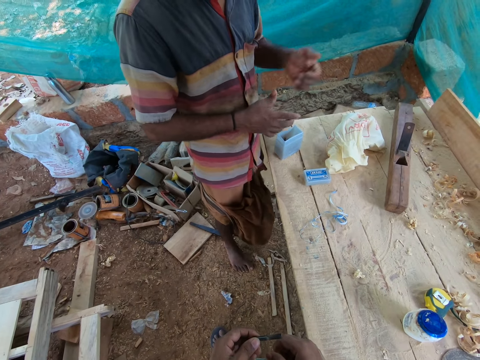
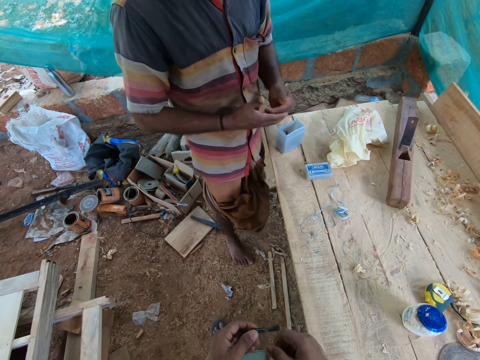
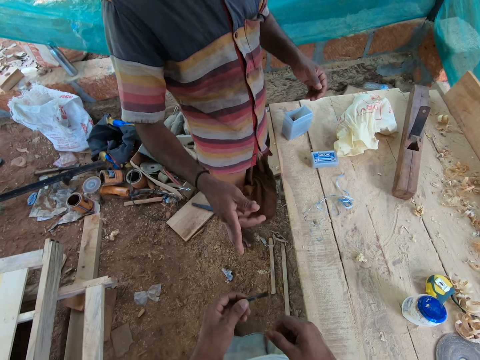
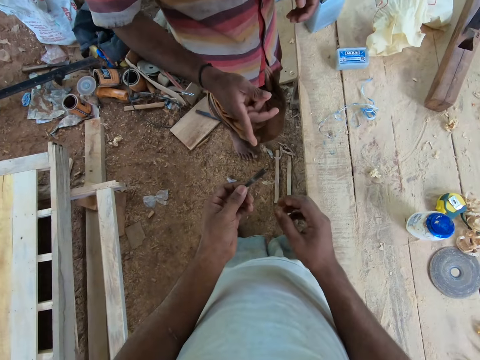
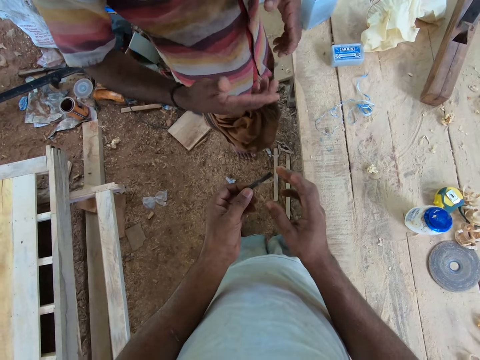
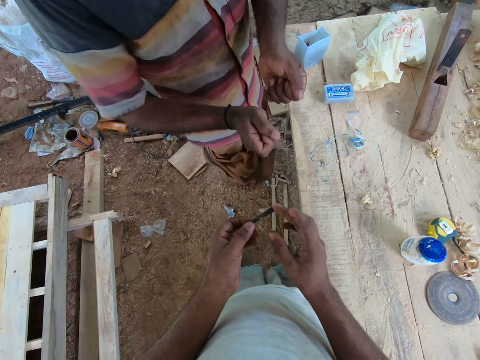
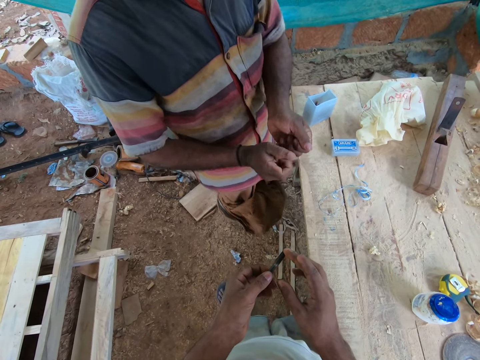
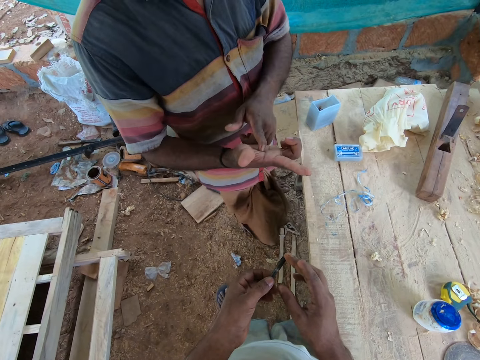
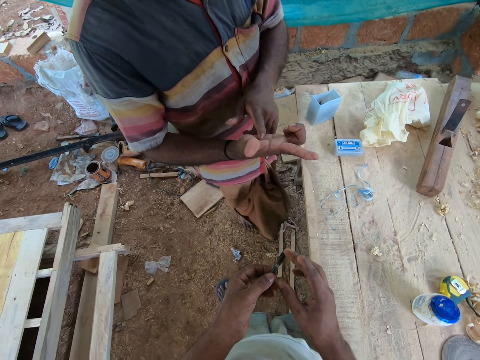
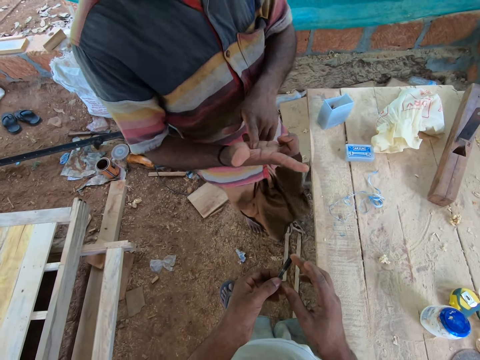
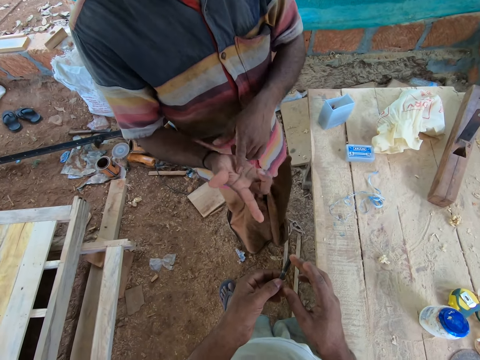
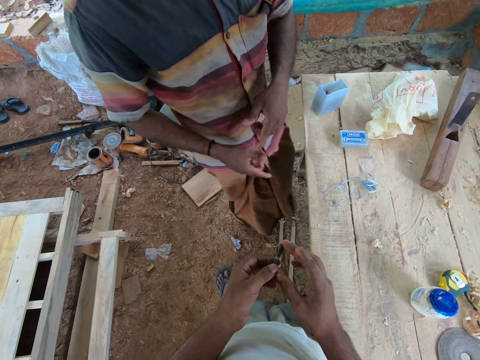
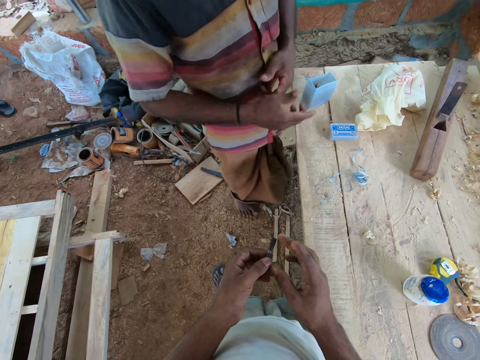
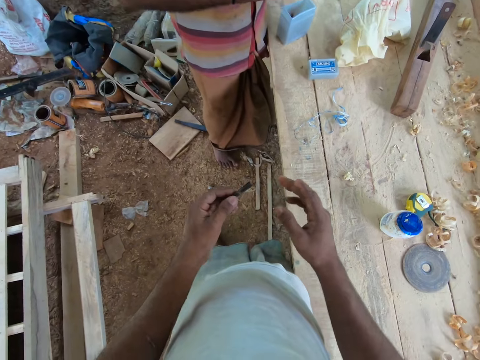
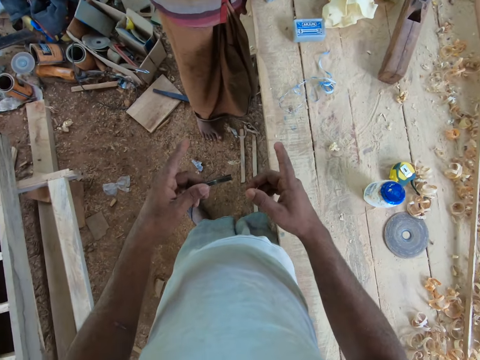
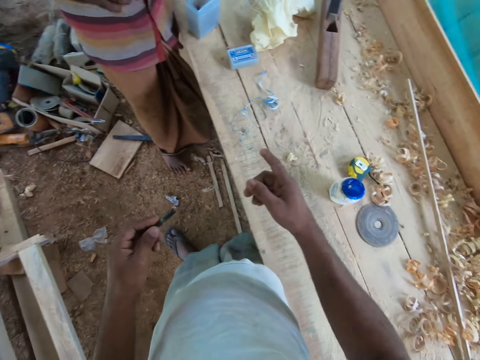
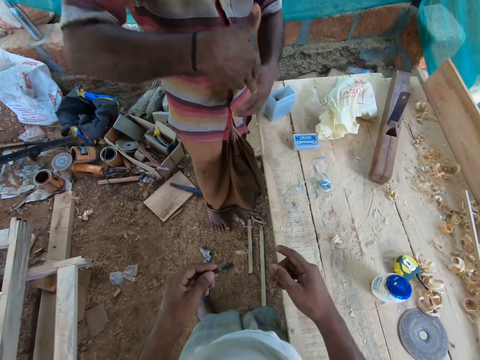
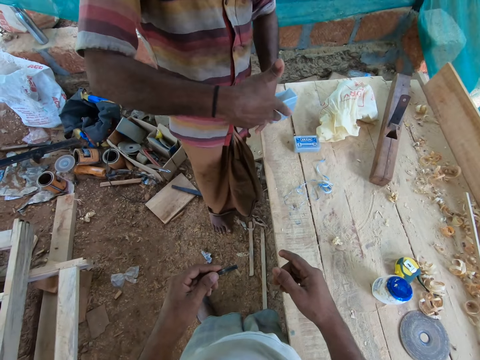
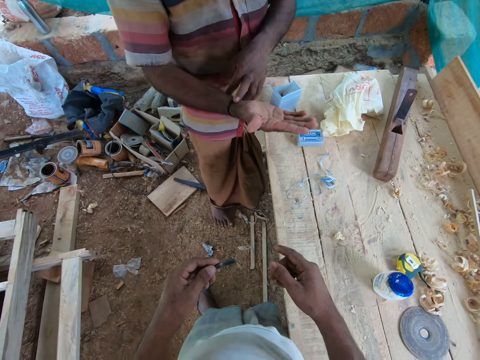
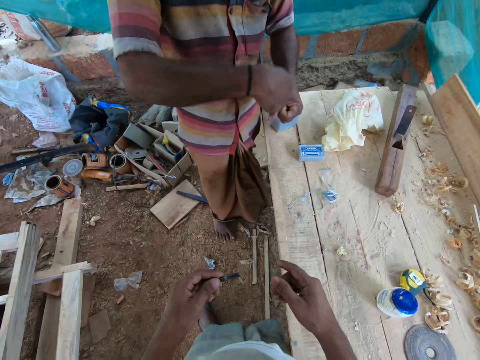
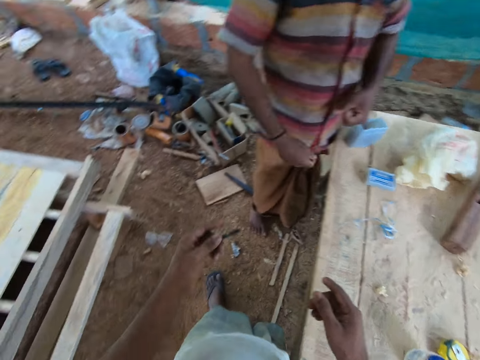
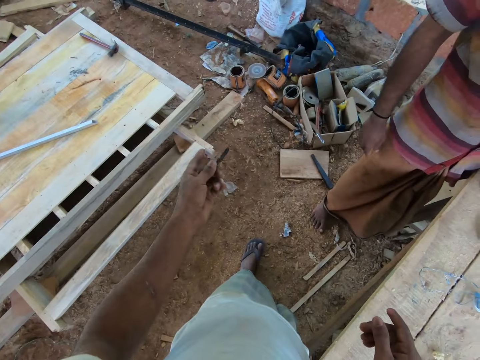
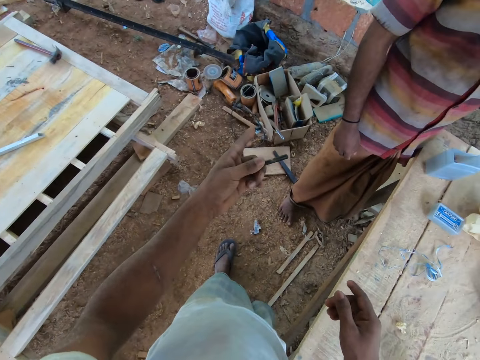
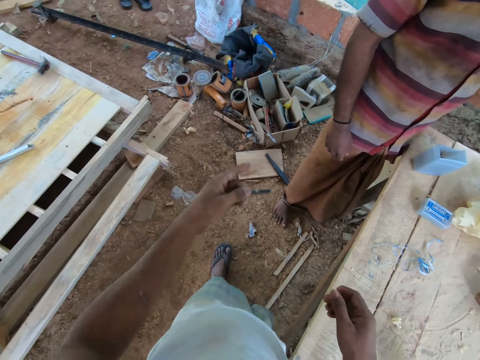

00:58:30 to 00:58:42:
The camera wearer touches the bit in his left hand with his right hand. A man illustrates.

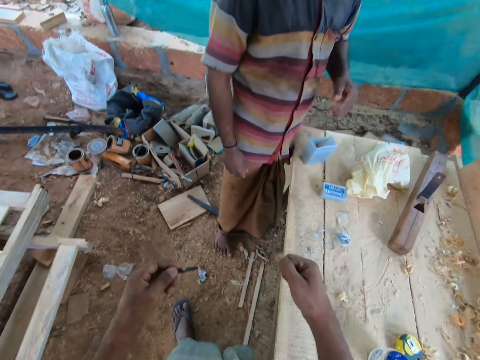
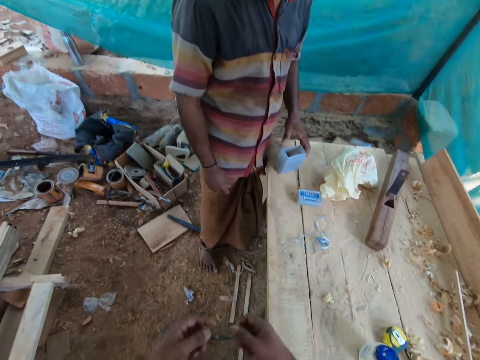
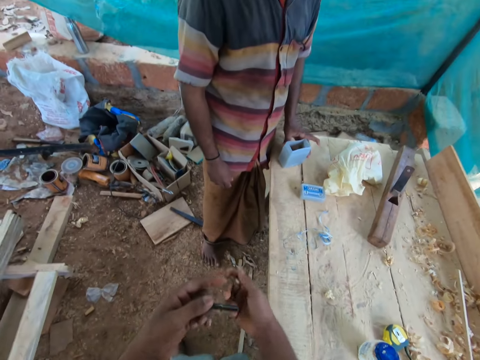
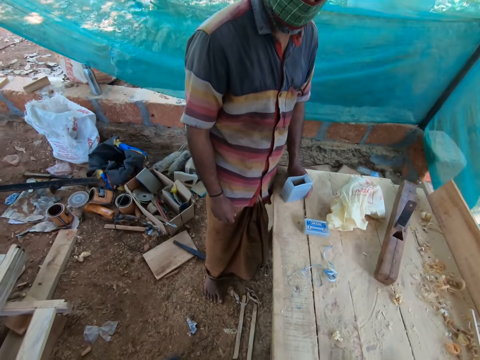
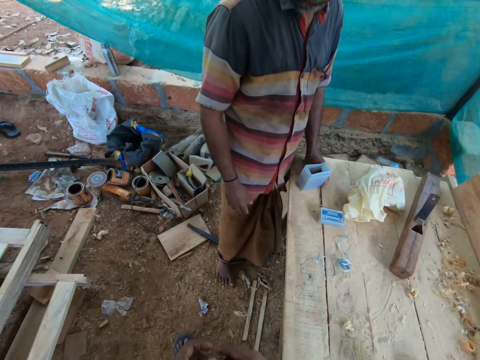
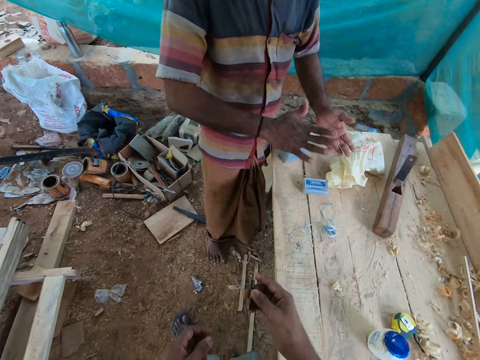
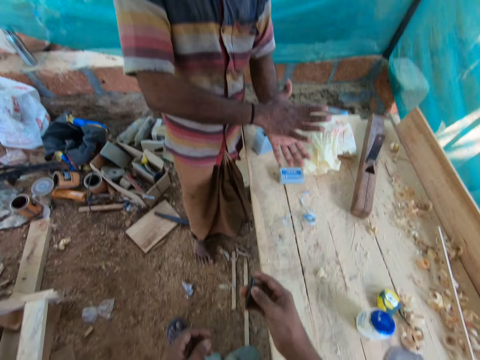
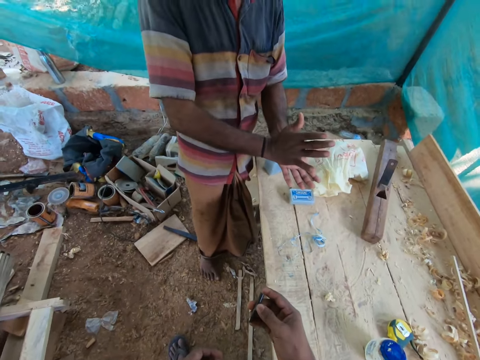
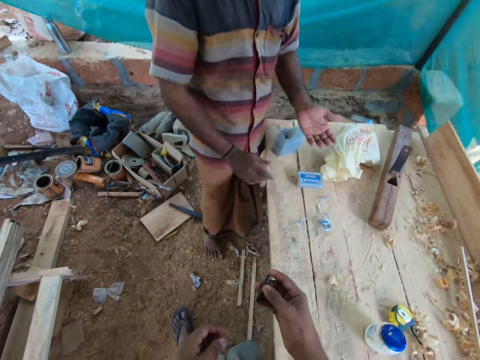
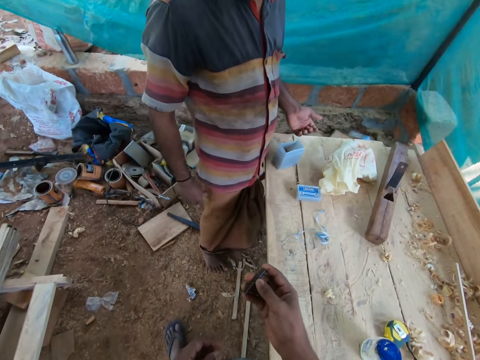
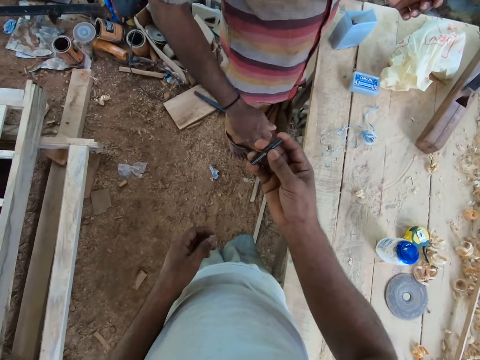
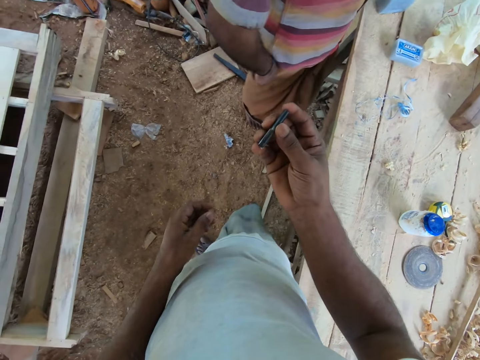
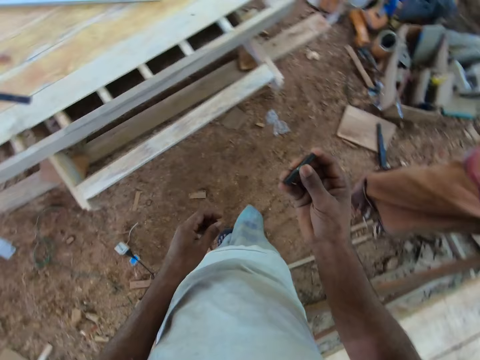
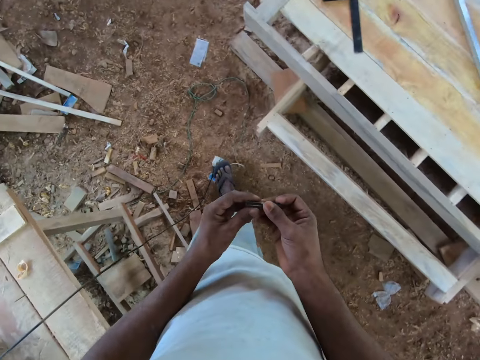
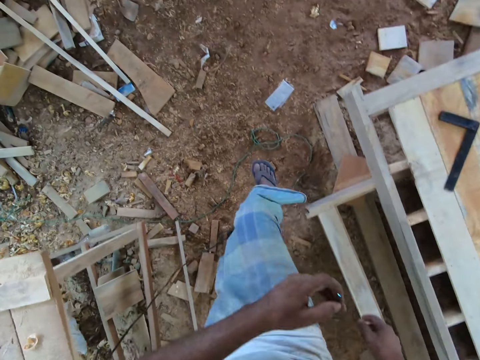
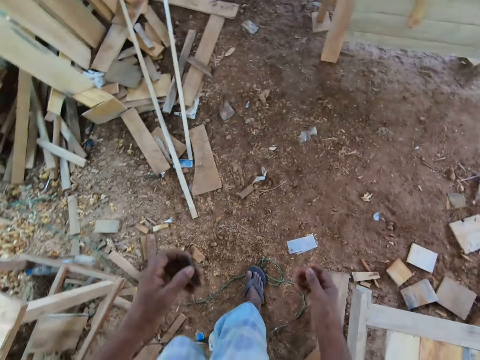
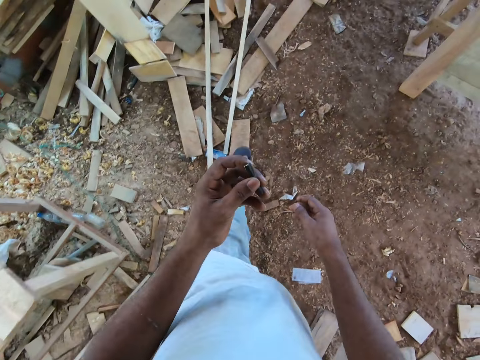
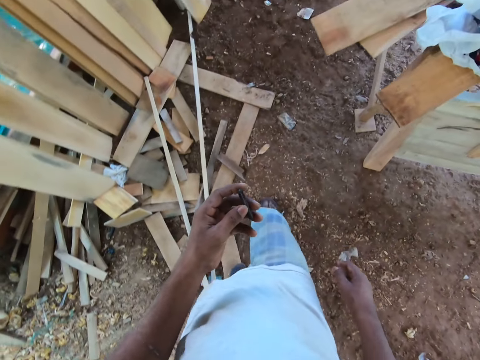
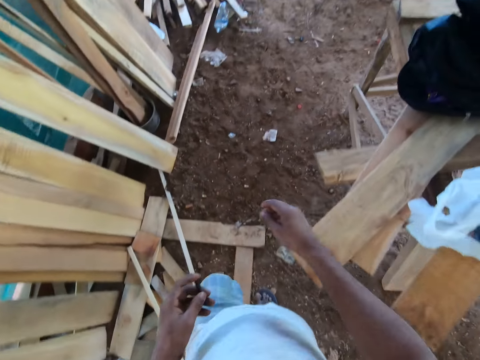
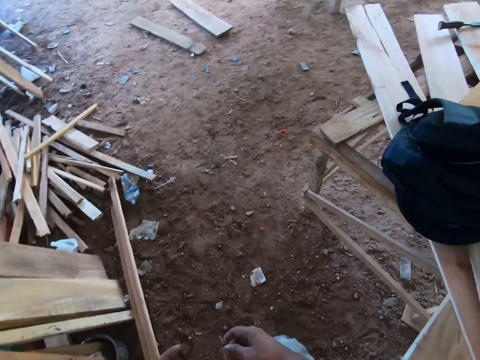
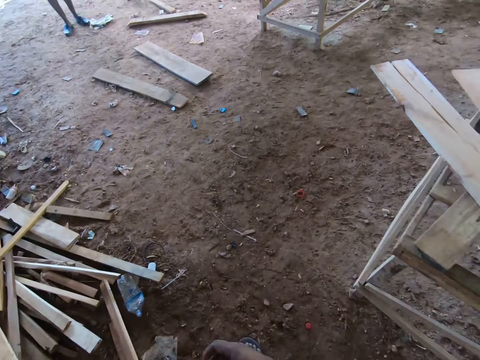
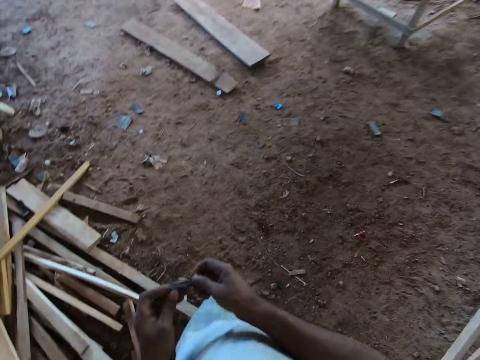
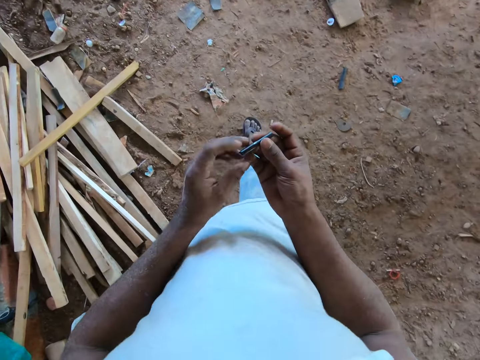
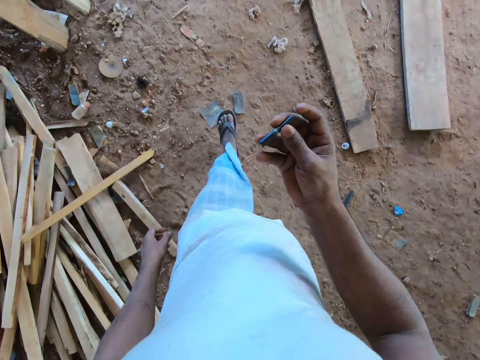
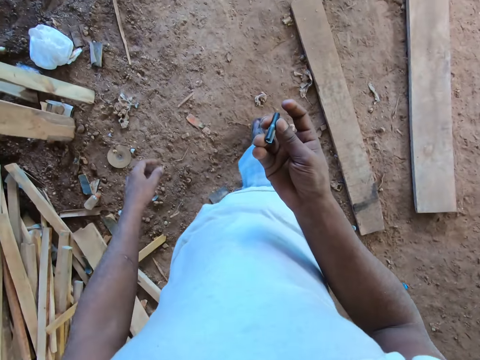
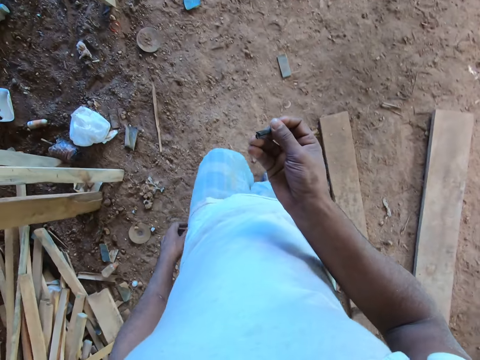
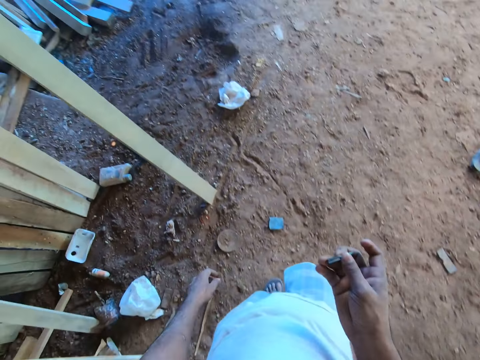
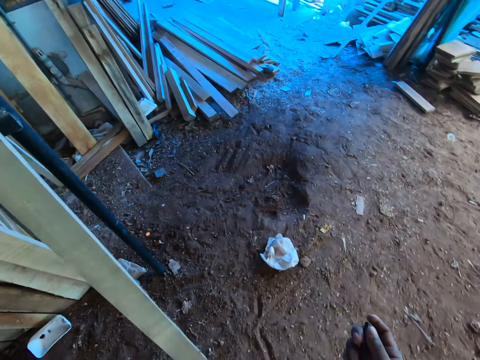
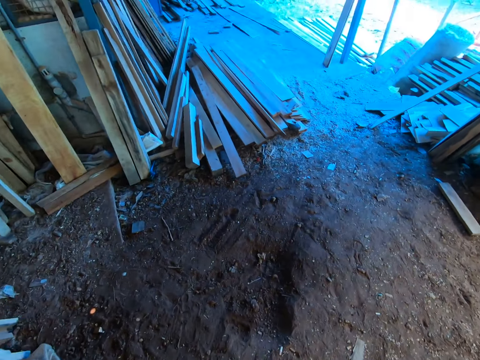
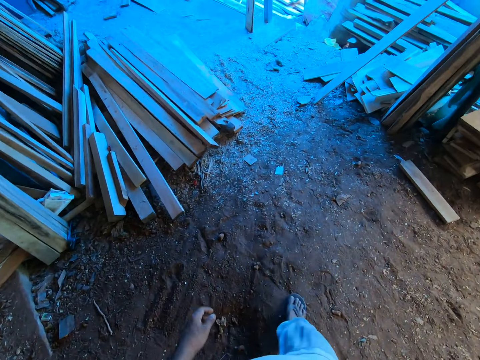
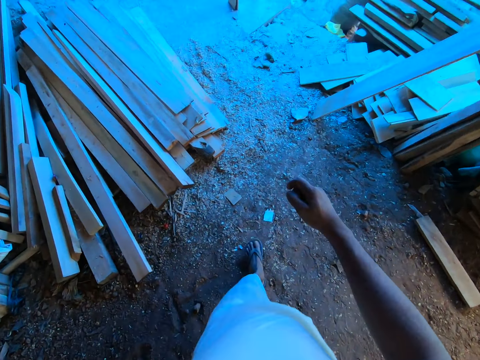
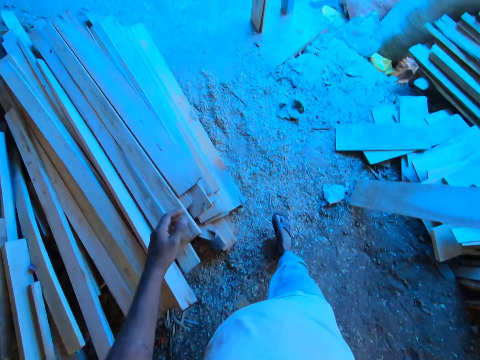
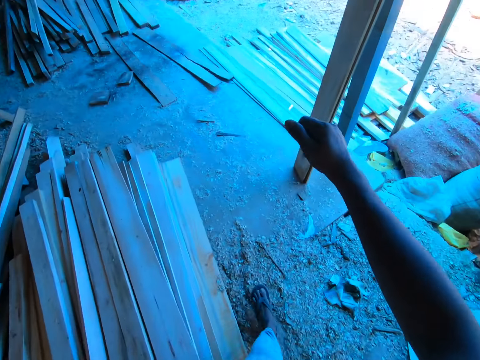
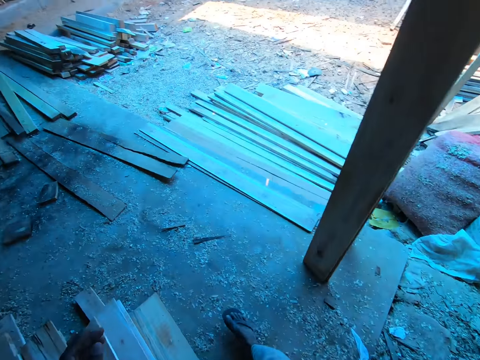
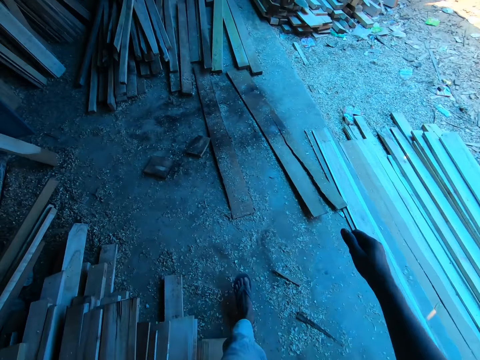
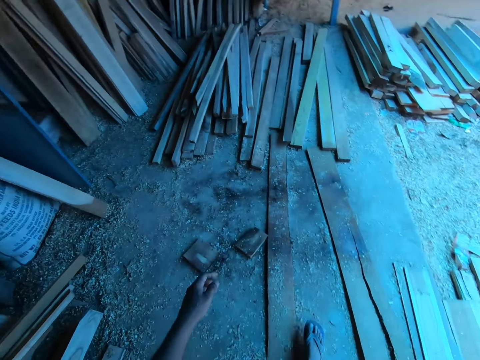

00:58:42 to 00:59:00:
The camera wearer speaks. He holds the bit with his right hand. He lifts something. He passes the flash drive from his right hand to his left hand. He walks away from the man. He passes the flash drive from his left hand to his right hand.
